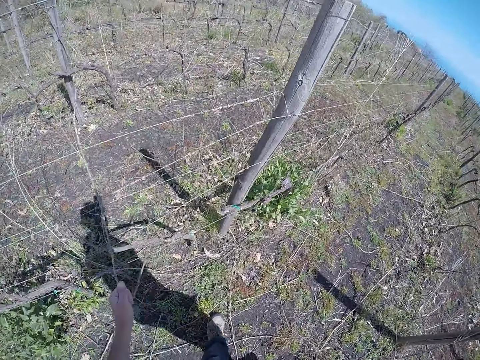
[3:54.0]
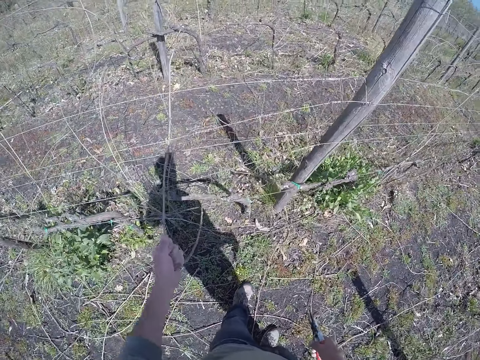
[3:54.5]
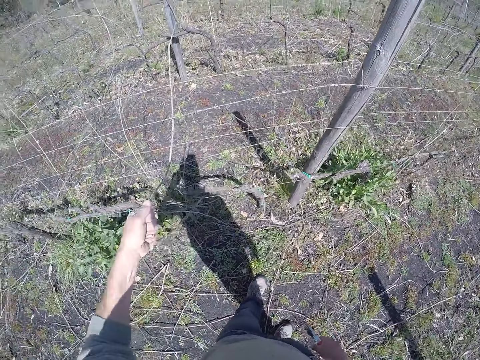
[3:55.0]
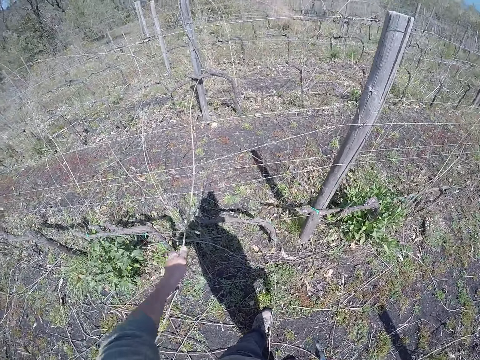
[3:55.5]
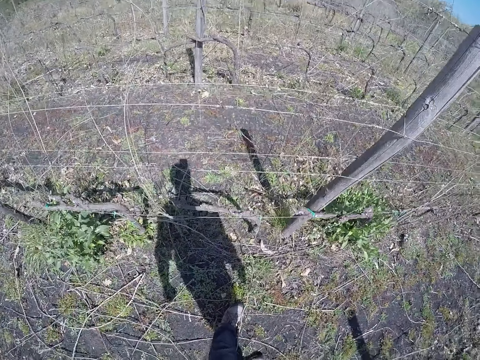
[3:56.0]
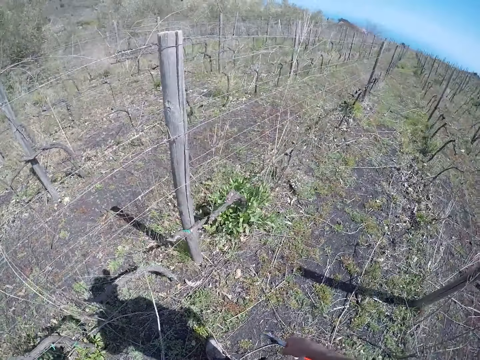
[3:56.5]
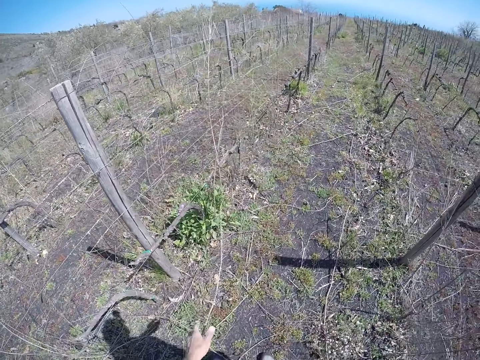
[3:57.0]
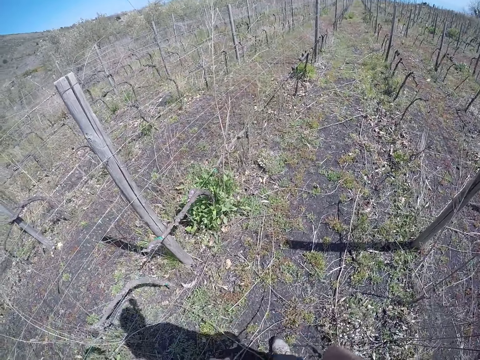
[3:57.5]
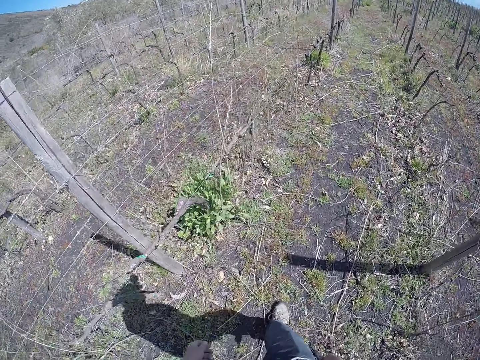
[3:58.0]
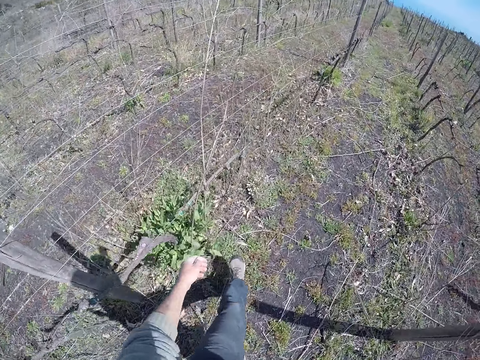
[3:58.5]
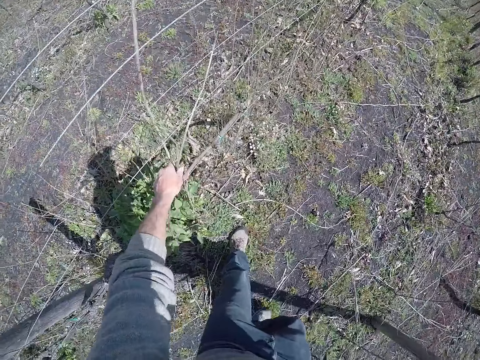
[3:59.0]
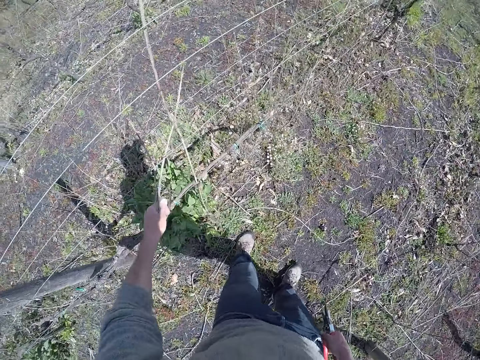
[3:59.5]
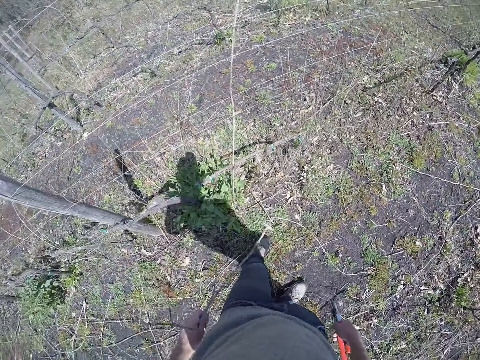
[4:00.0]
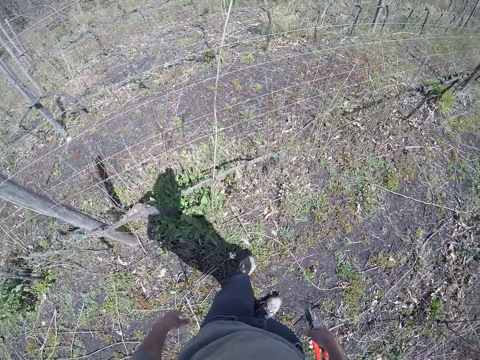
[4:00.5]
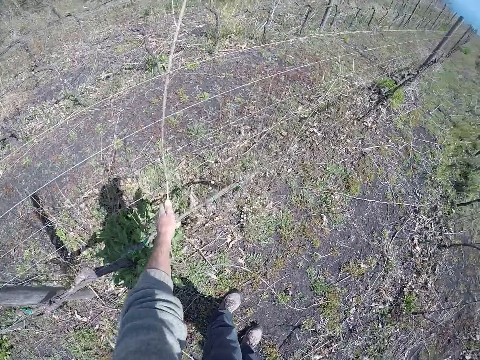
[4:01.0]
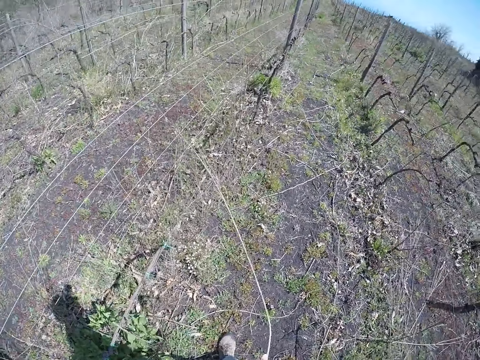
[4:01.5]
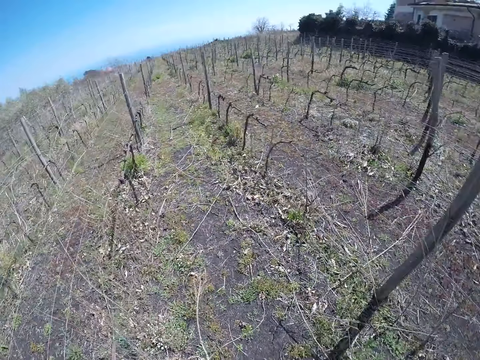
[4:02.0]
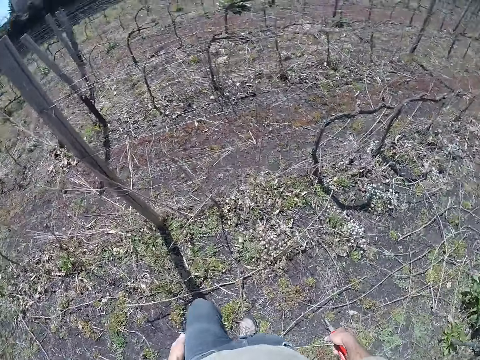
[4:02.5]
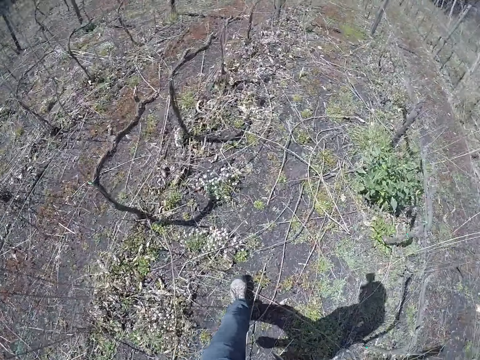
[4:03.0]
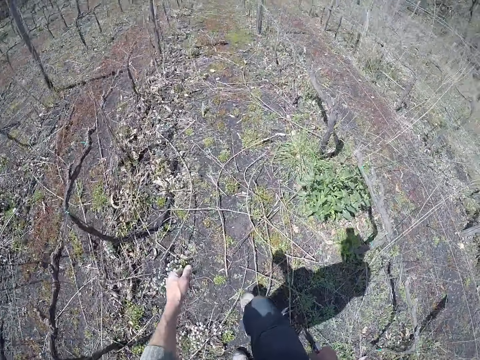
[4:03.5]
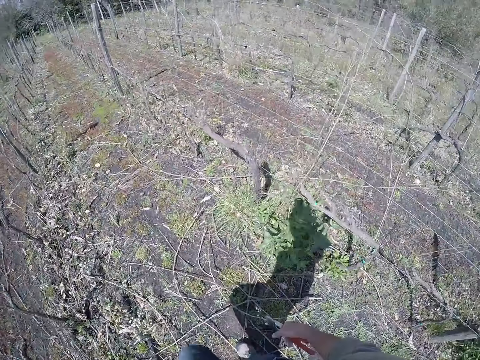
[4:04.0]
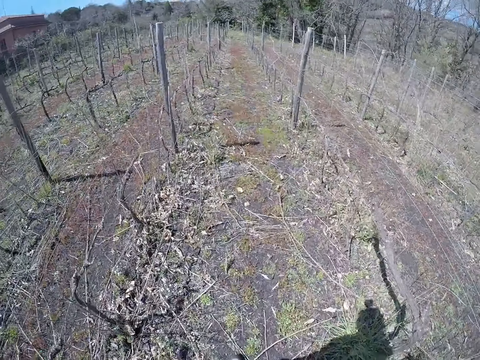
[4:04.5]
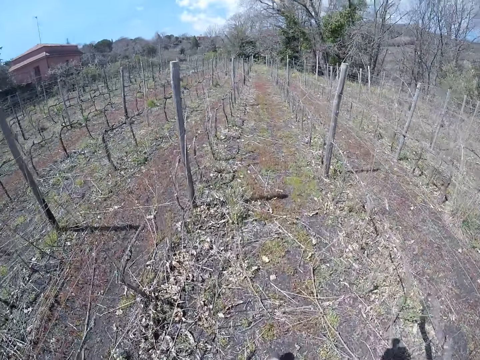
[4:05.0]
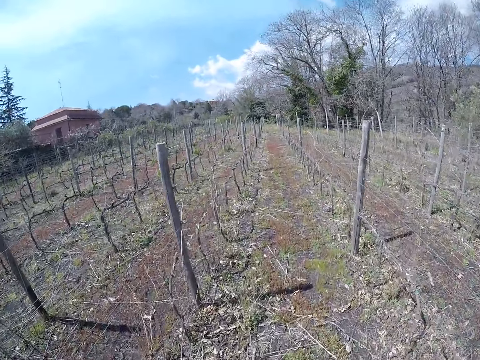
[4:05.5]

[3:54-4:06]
The camera wearer drops the dry stem in his left hand on the ground. He walks around. He removes a dry stem from a barbed wire fence with his left hand. He drops the dry stem in his left hand on the ground. He removes a dry stem from the barbed wire fence with his left hand. He puts the dry stem or piece of wood on the ground. He walks around.

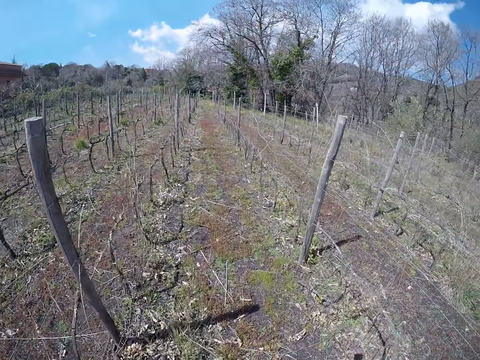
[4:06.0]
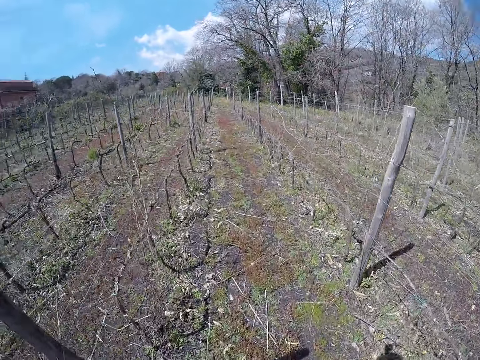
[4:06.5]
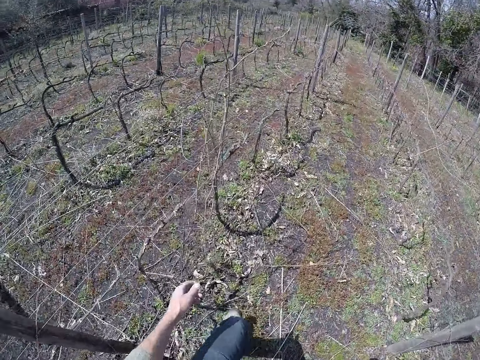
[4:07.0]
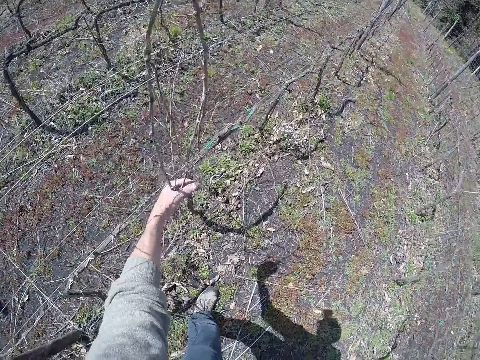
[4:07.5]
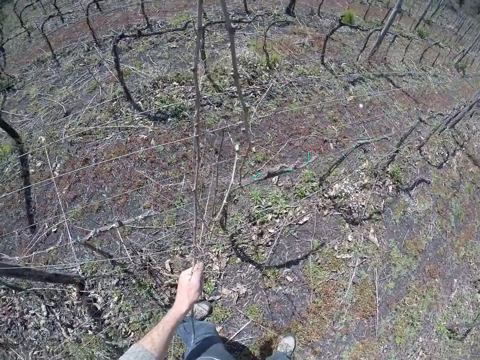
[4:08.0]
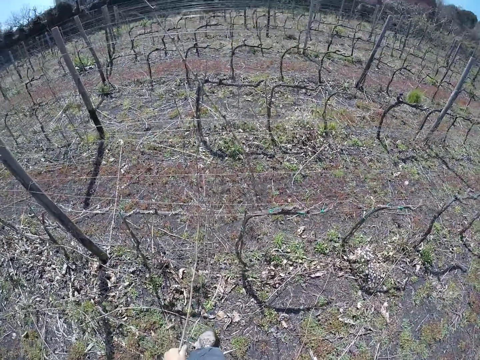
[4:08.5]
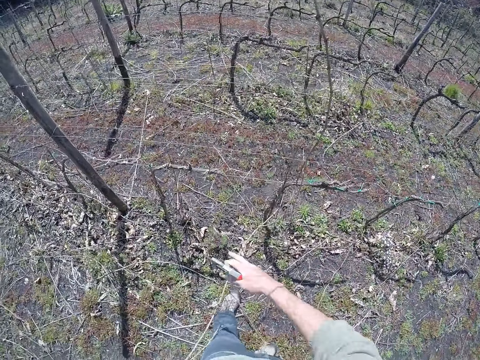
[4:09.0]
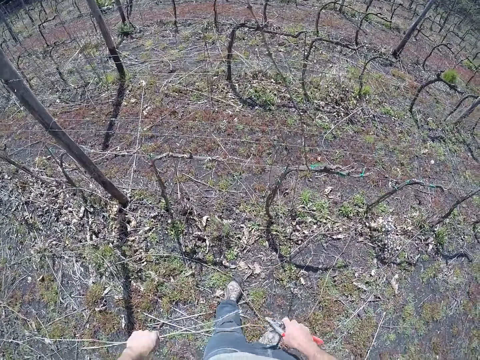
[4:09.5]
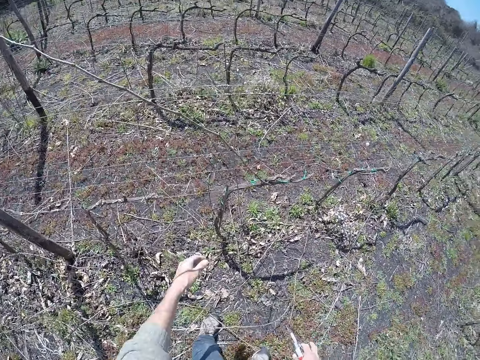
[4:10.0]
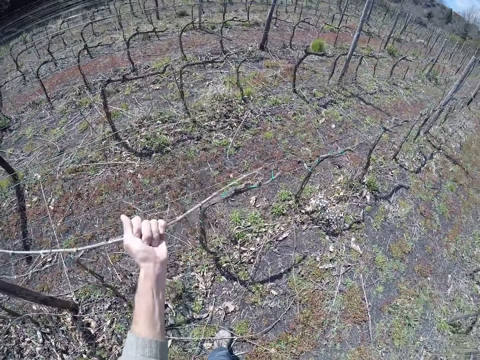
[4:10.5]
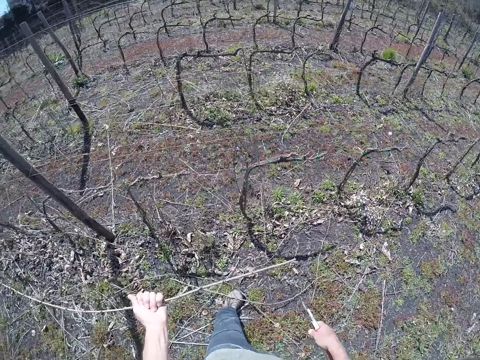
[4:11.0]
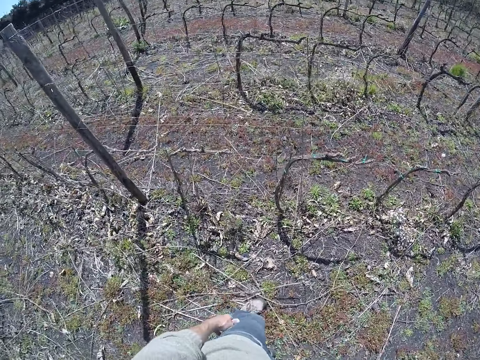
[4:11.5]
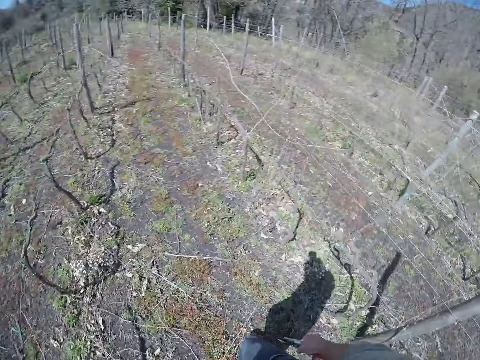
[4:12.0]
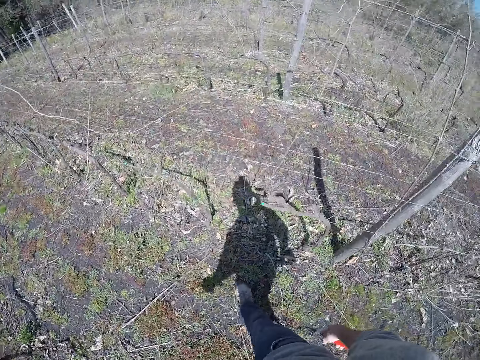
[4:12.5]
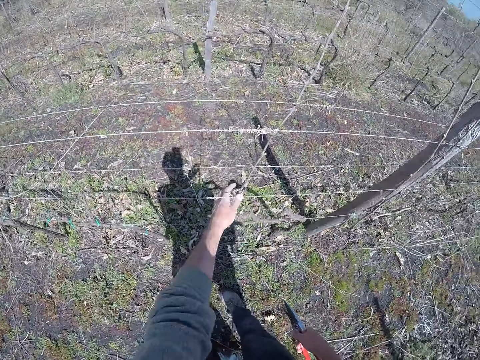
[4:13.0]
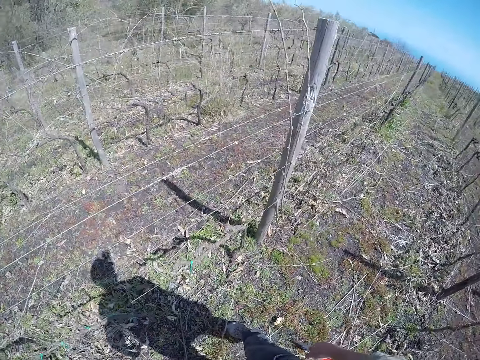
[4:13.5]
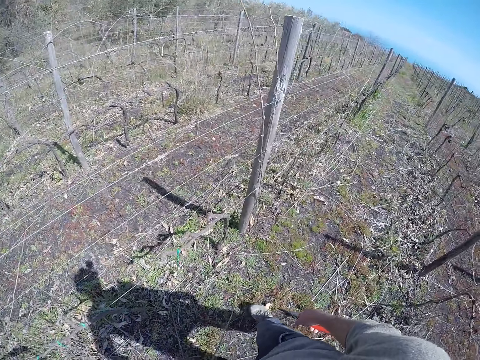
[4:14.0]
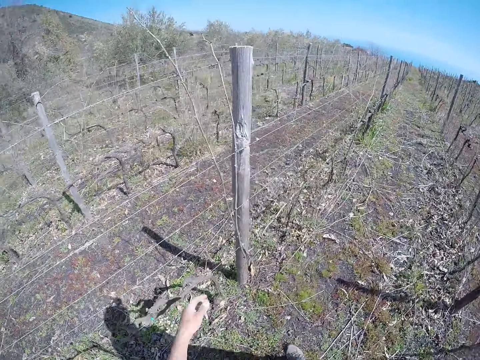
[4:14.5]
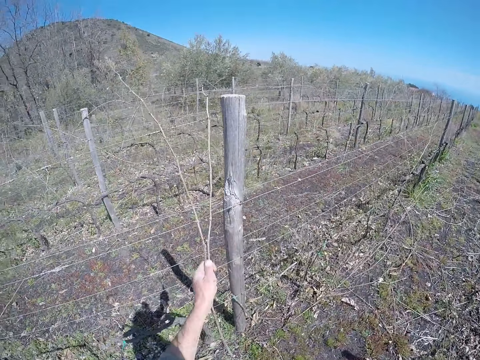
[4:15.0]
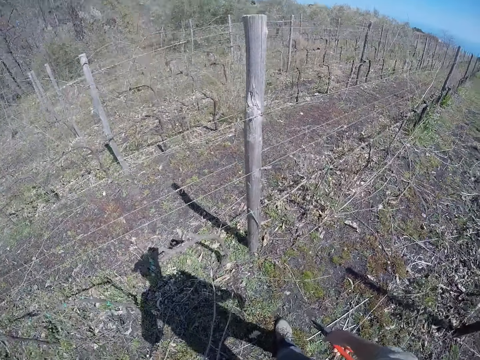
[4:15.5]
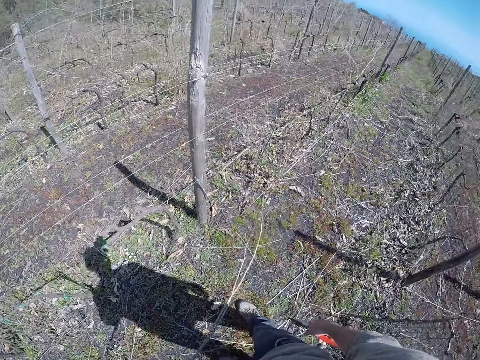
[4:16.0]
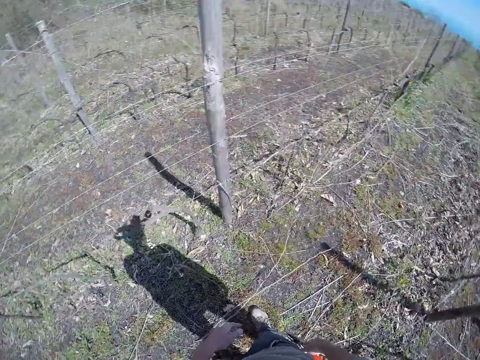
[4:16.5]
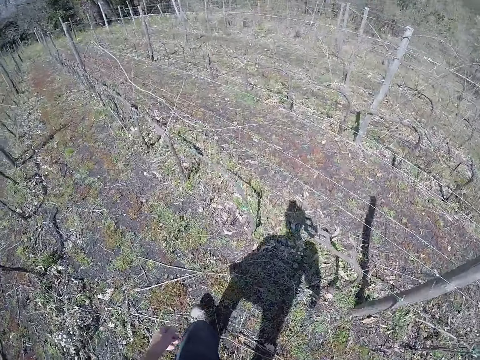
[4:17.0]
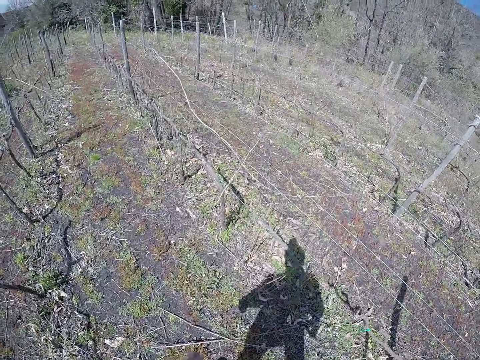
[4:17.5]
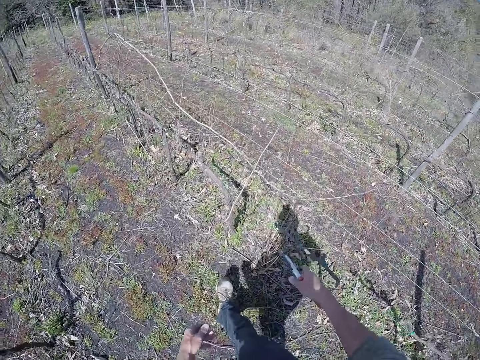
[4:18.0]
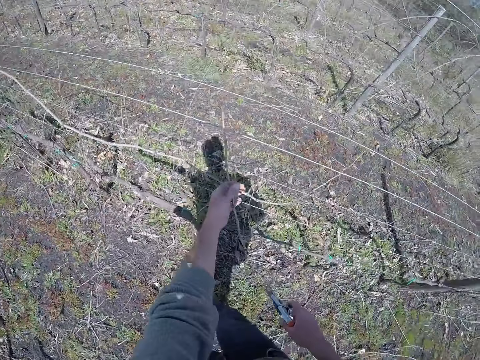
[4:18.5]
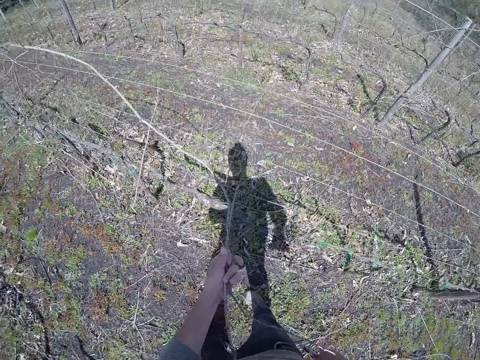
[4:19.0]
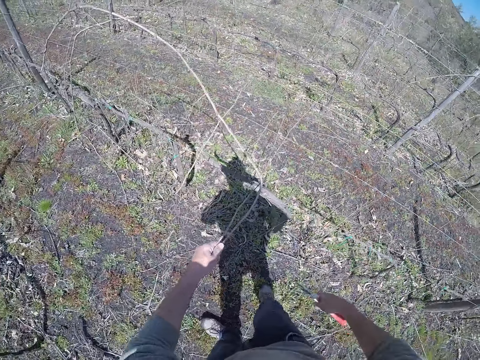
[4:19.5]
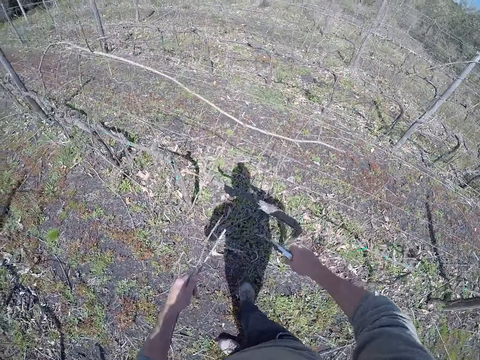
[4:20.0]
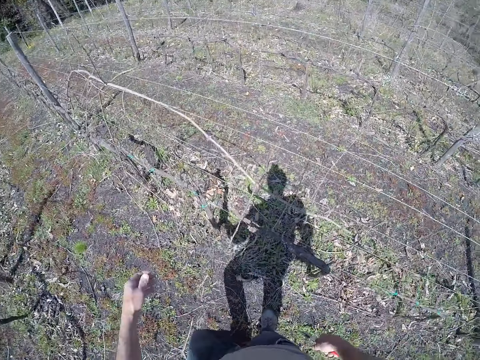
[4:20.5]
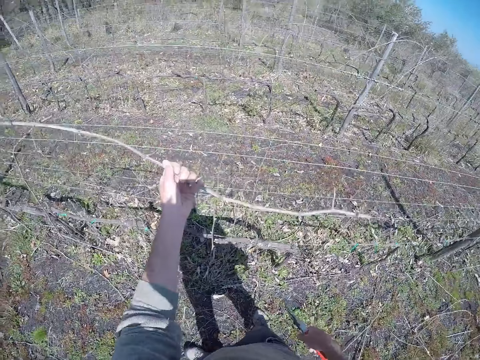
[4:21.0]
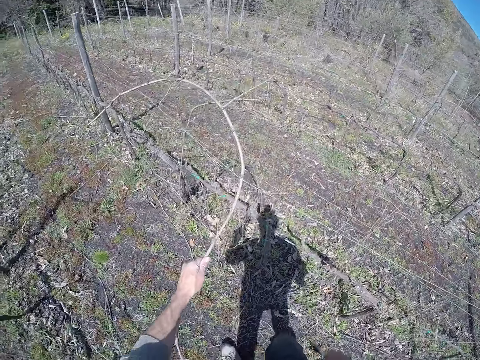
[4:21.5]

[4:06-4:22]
The camera wearer drags some dry stems from a barbed wire fence with his left hand. He removes the dry stems from the barbed wire fence with both hands. He drops the dry stems in his hands on the ground. He removes a dry stem from the barbed wire fence with both hands. He drops the dry stem in his hands on the ground. He walks around. He removes a dry stem from the barbed wire fence with his left hand. He removes some dry stems from the barbed wire fence with his left hand. He drops the dry stems in his left hand on the ground. He walks around. He removes a piece of wood from the fence. He drags some dry stems from the barbed wire fence with his left hand. He cuts the dry stems in his left hand with the cutter in his right hand. He drops the dry stems in his left hand on the ground. He removes a piece of wood from the fence. He drags a dry stem from the barbed wire fence with his left hand.
